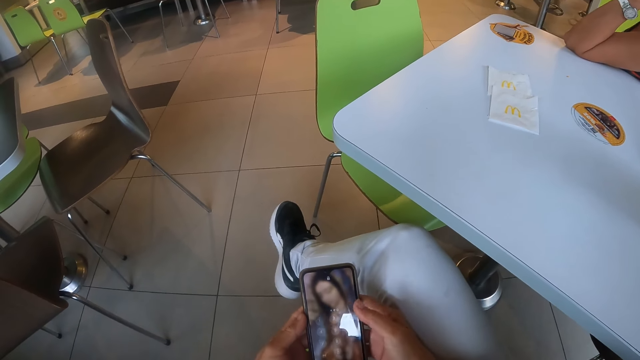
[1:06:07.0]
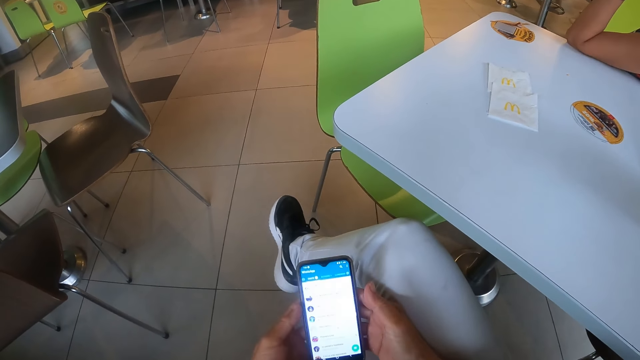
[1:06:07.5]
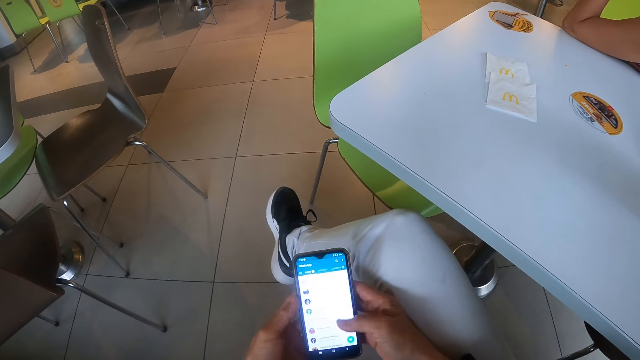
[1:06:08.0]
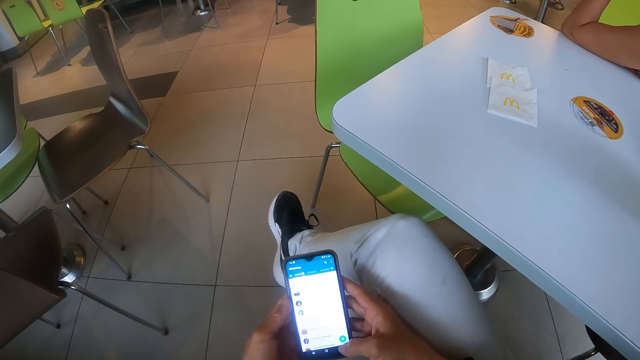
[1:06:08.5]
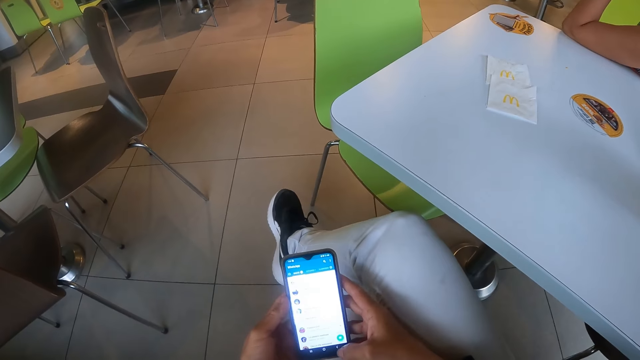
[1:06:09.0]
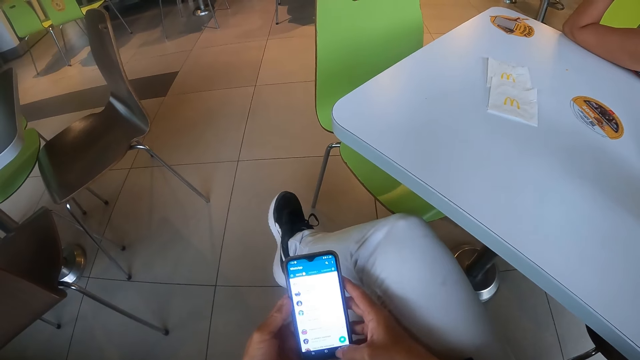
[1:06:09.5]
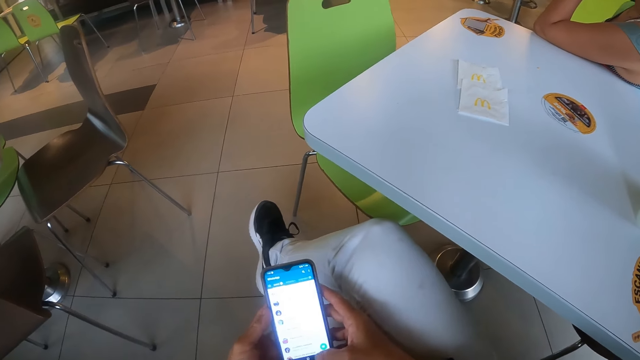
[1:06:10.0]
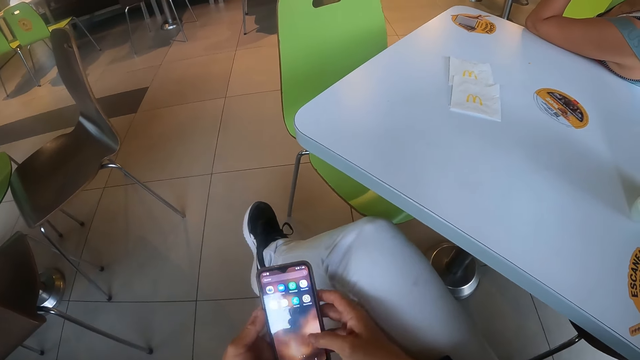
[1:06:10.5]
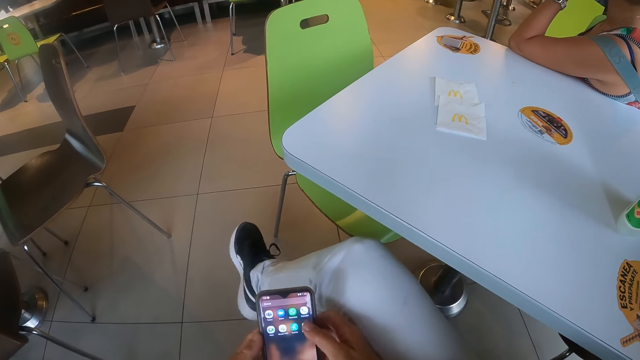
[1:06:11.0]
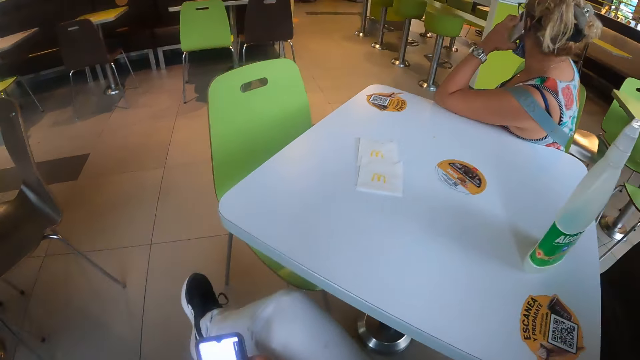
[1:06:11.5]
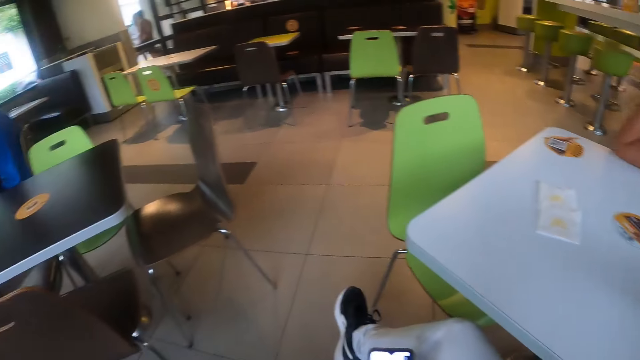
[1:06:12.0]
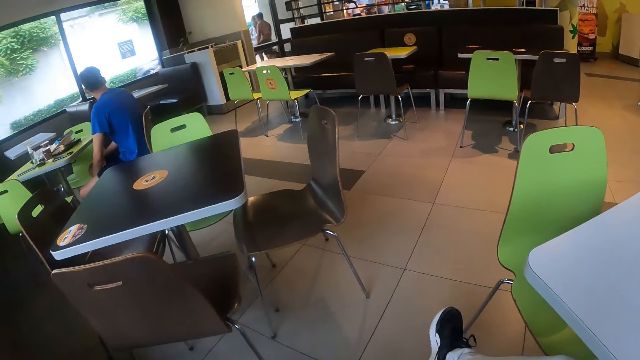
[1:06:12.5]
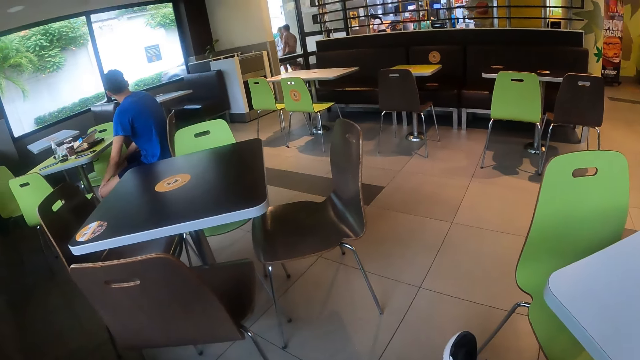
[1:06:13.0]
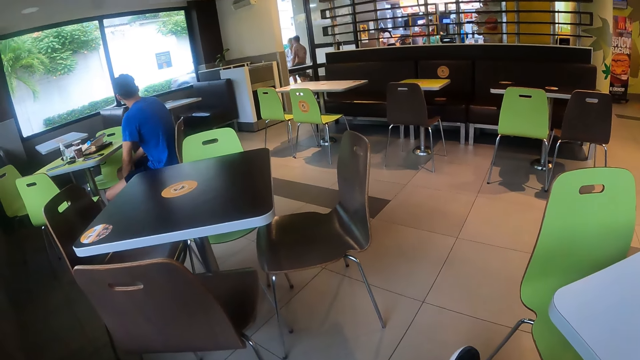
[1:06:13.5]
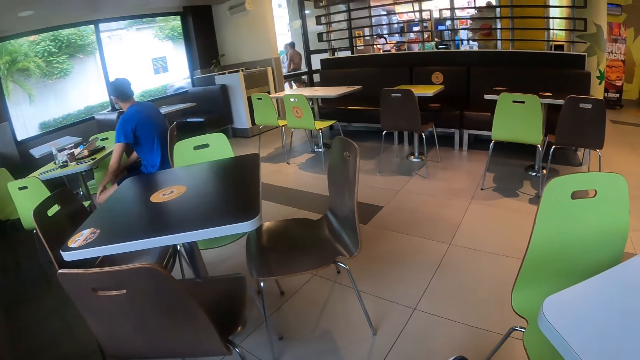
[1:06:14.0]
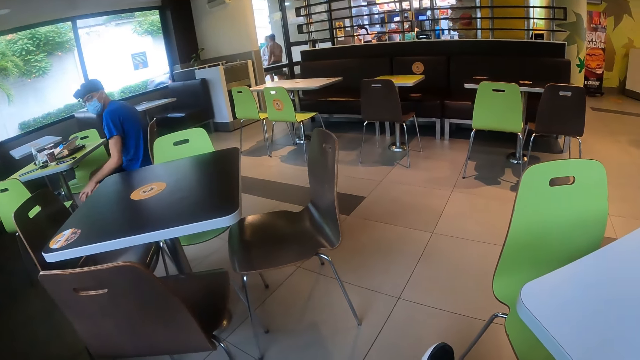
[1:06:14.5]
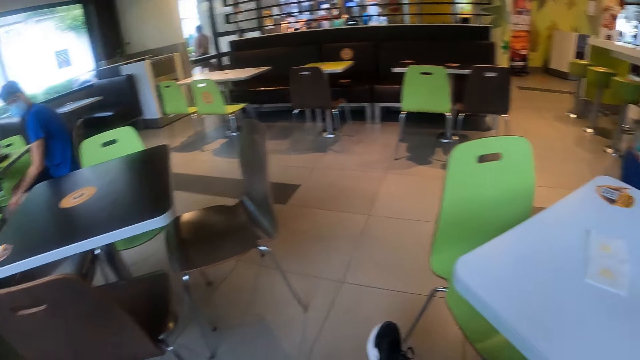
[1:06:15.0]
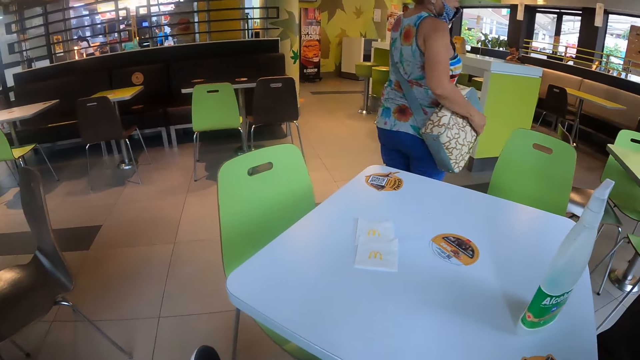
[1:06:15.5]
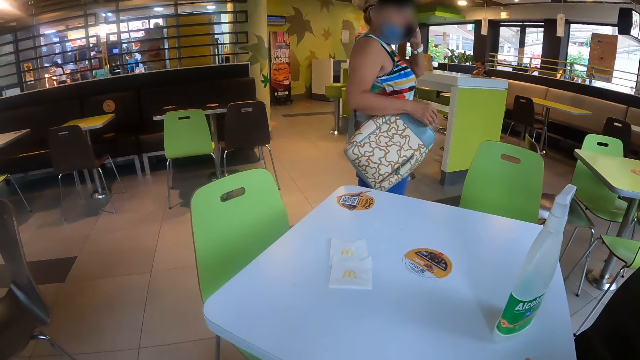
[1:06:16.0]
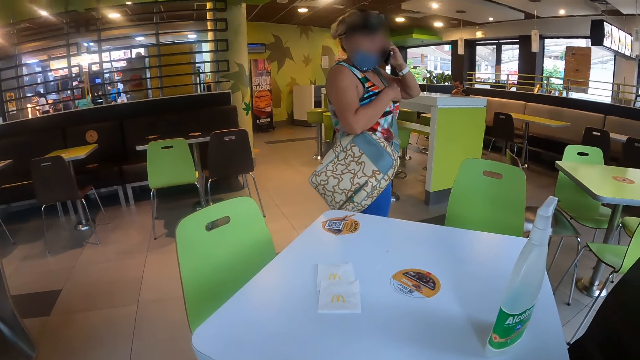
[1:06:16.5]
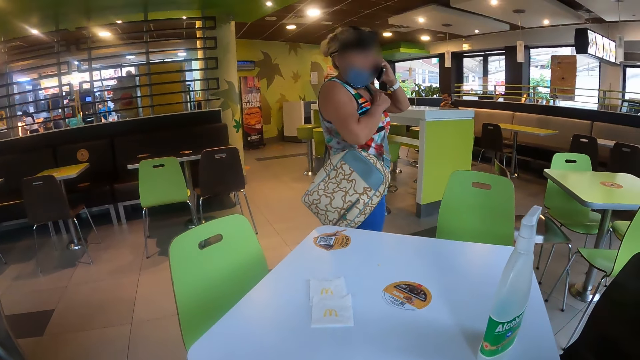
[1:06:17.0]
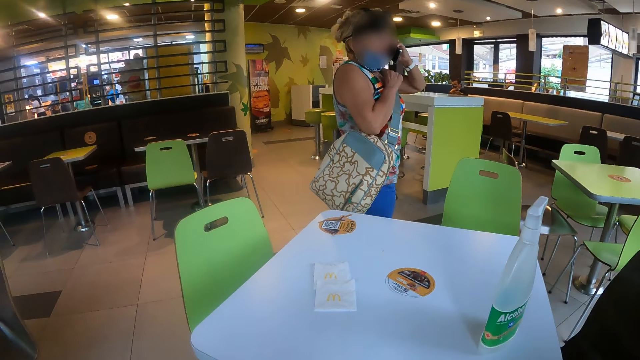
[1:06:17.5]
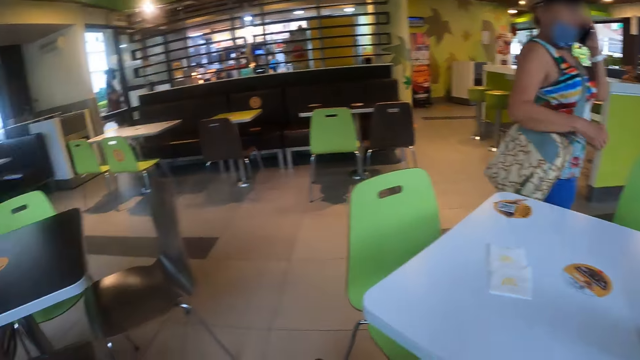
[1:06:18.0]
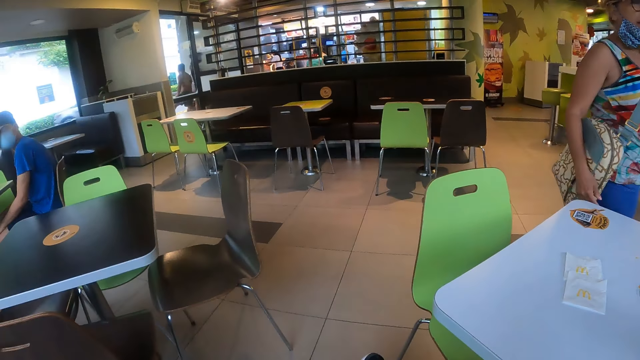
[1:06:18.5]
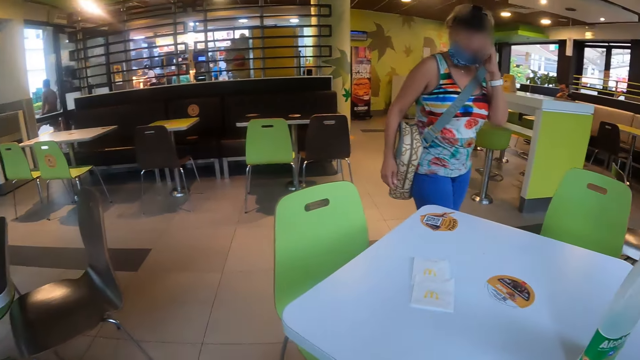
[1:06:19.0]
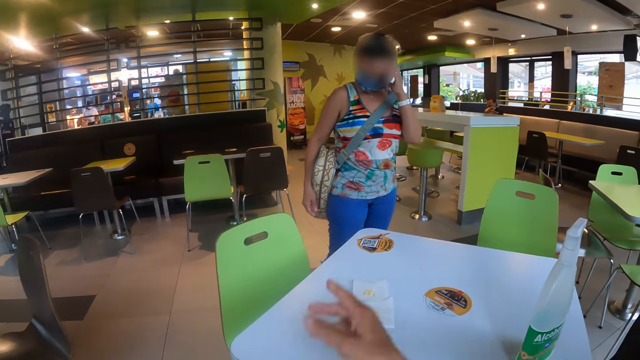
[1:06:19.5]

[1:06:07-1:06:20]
The camera wearer looks around a cafeteria. A person looks outside through a window and looks at the camera wearer. The camera wearer looks at another person. The other person makes a phone call. The other person adjusts her bag with her hand.

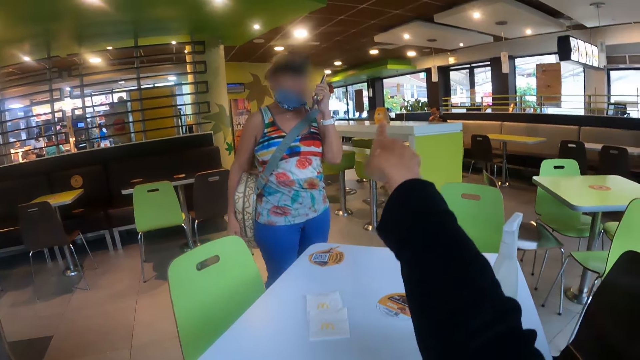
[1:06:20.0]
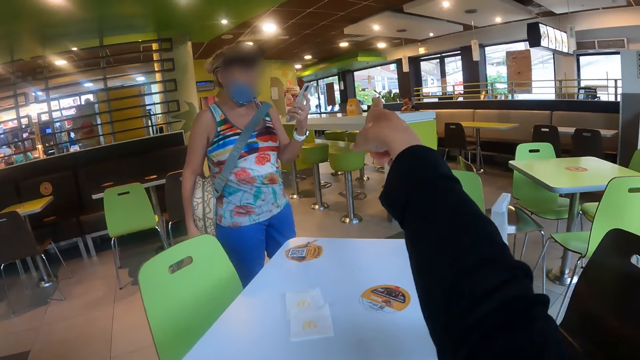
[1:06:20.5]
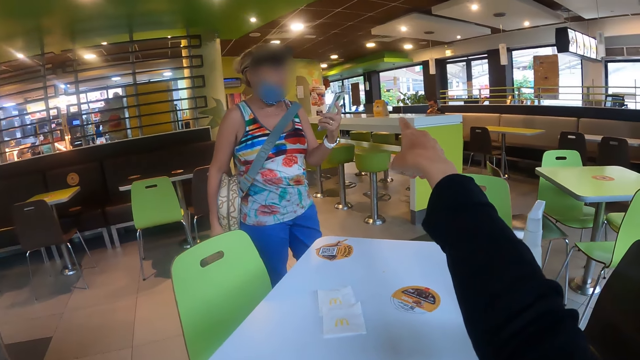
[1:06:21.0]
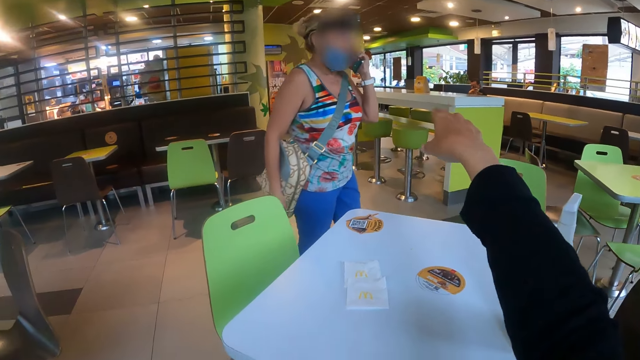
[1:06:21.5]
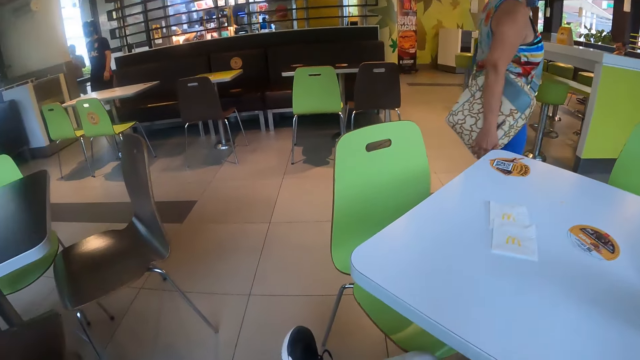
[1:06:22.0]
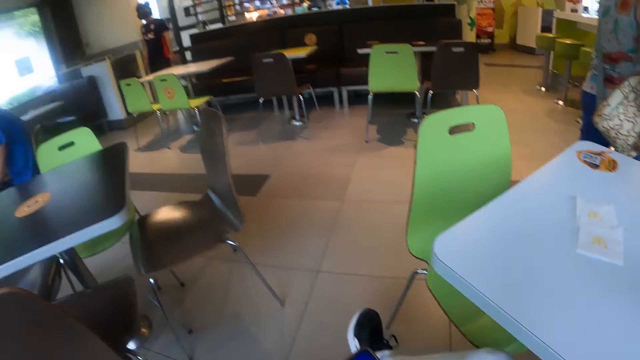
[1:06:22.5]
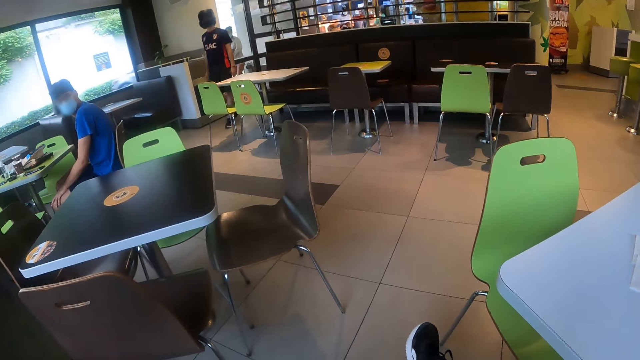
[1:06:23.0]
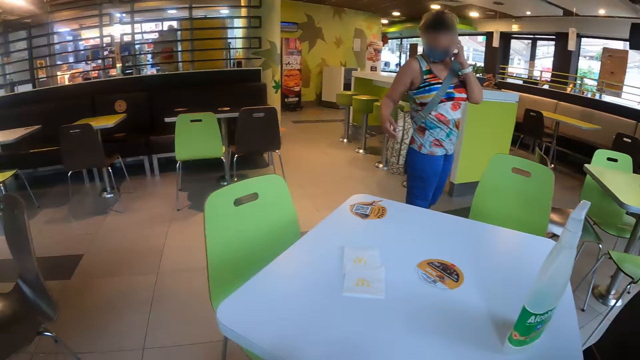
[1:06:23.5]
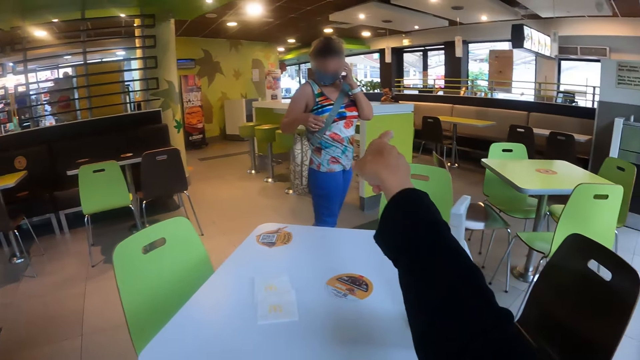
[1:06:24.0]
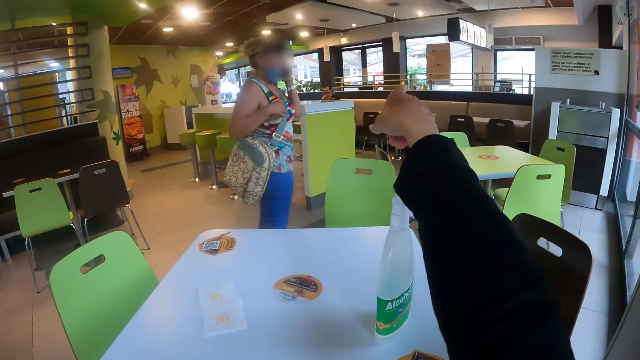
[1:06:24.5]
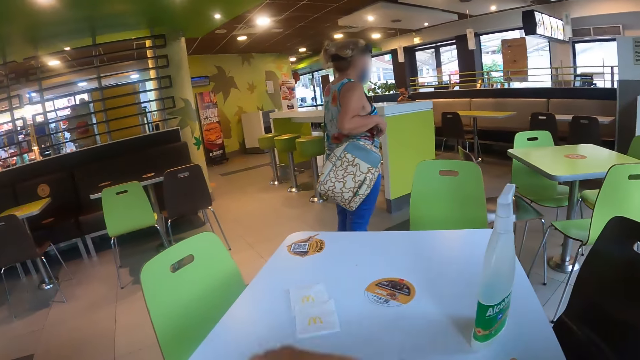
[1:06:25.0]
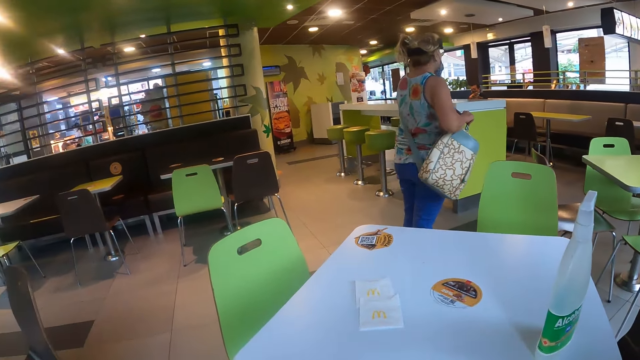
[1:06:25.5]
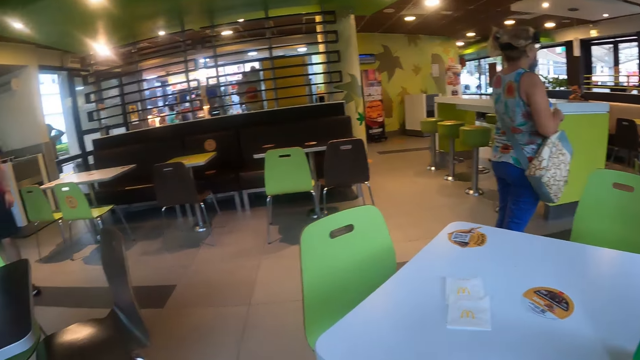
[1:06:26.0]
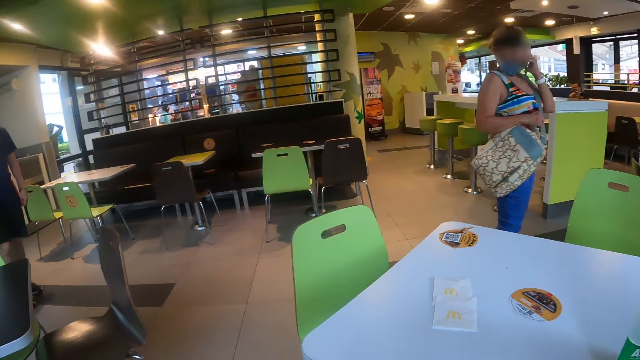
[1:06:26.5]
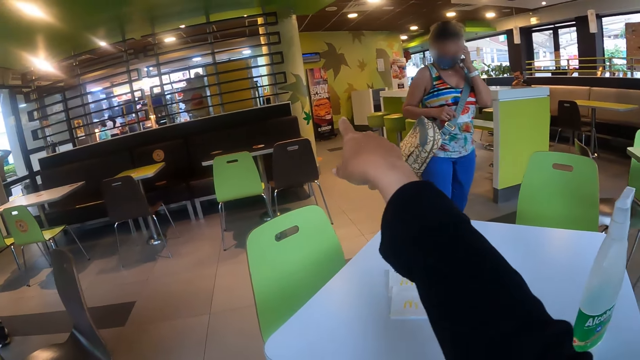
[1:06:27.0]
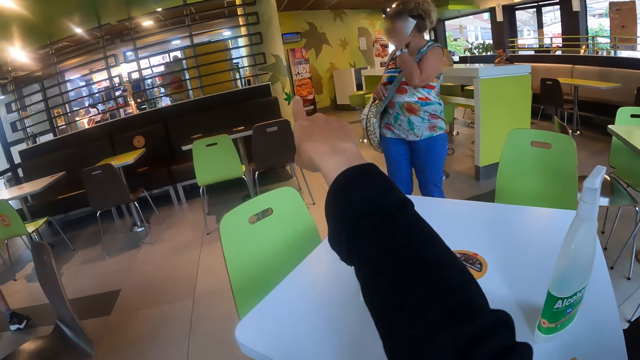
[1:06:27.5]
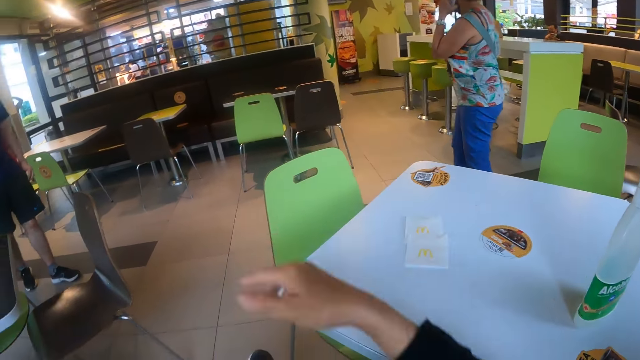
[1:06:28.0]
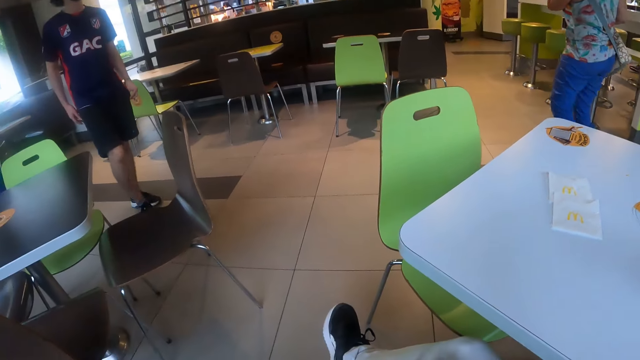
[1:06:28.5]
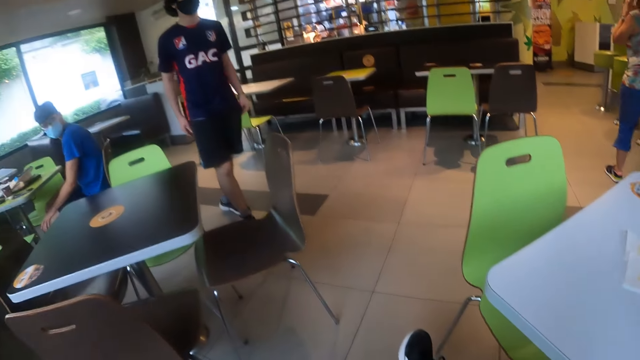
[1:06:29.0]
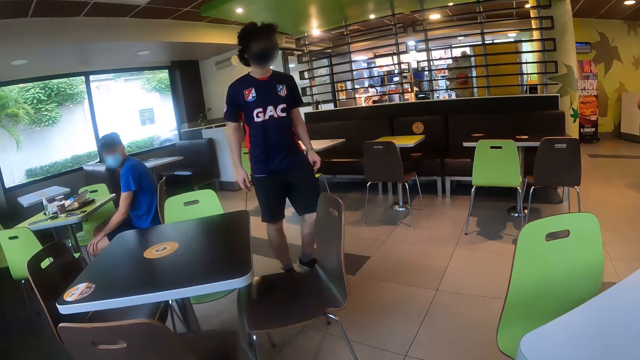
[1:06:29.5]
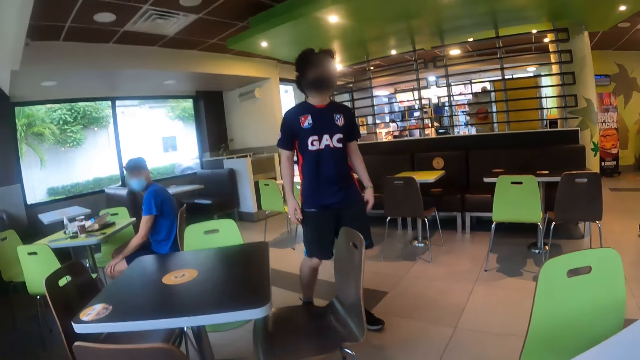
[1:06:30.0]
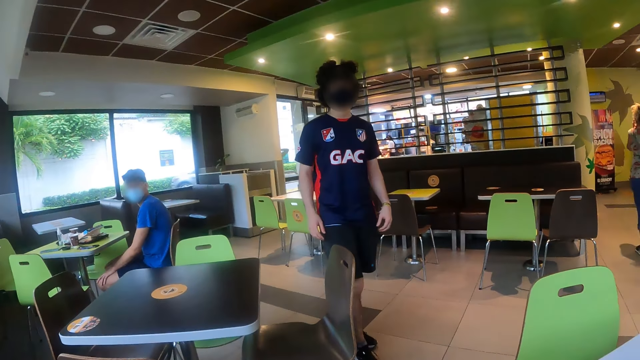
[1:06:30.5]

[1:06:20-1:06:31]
The camera wearer points at the window. A person looks at her phone, makes a phone call, and walks inside a cafeteria. The camera wearer looks around the cafeteria. They point outside. The person adjusts her bag with her hand and looks at the camera wearer. The camera wearer points at a counter. The person walks inside the cafeteria. Another person walks inside the cafeteria.
